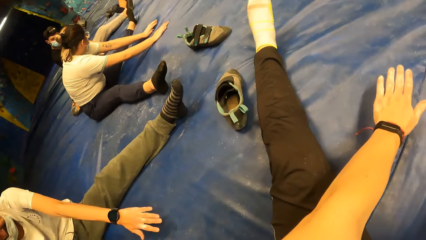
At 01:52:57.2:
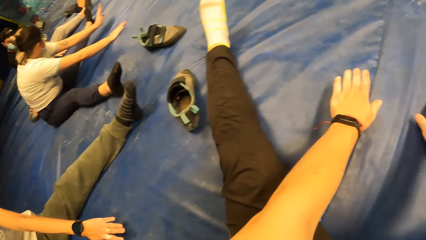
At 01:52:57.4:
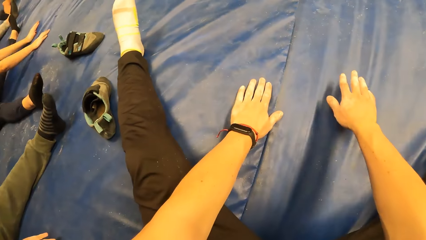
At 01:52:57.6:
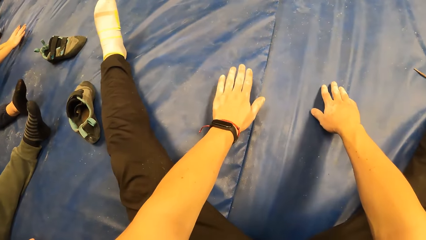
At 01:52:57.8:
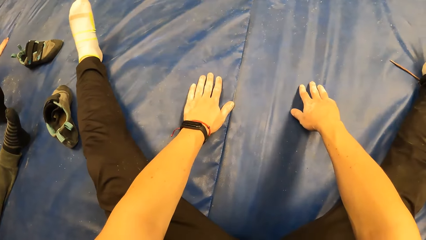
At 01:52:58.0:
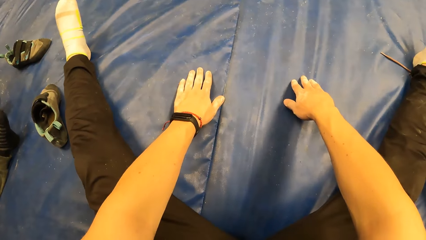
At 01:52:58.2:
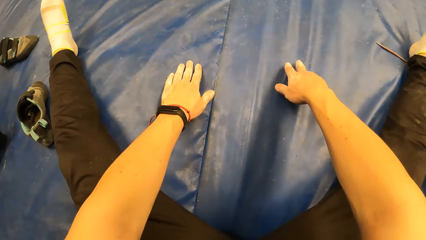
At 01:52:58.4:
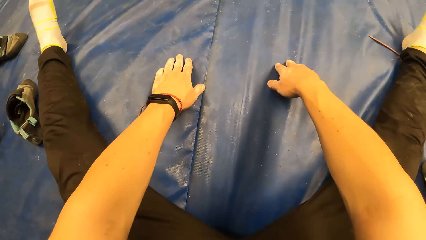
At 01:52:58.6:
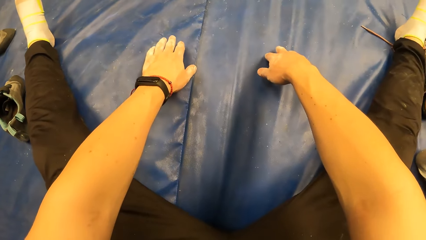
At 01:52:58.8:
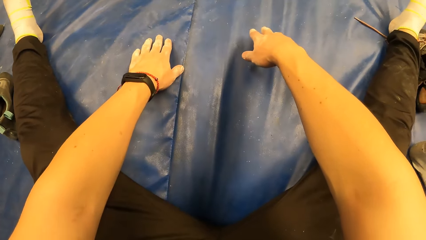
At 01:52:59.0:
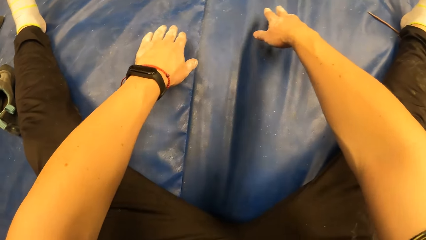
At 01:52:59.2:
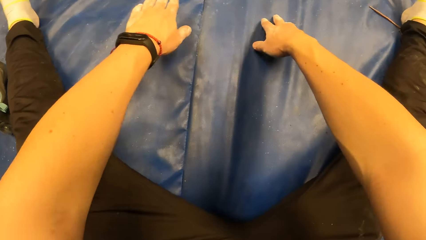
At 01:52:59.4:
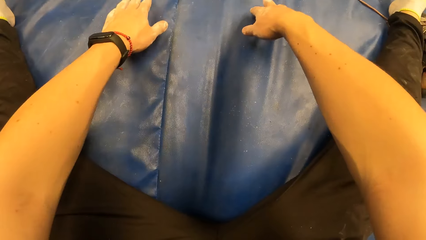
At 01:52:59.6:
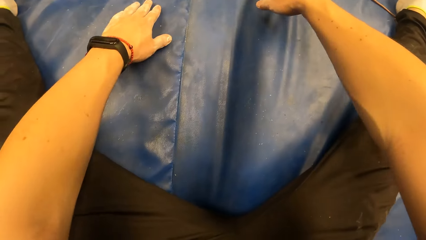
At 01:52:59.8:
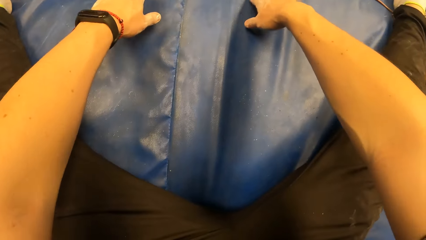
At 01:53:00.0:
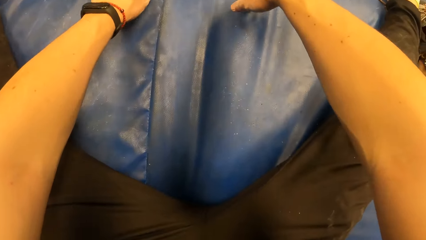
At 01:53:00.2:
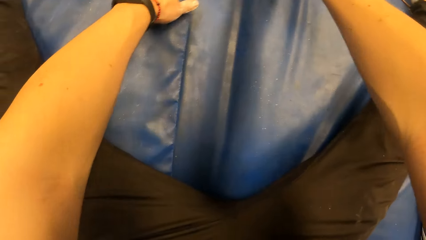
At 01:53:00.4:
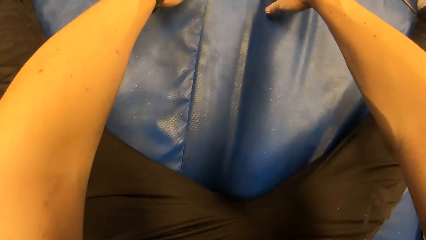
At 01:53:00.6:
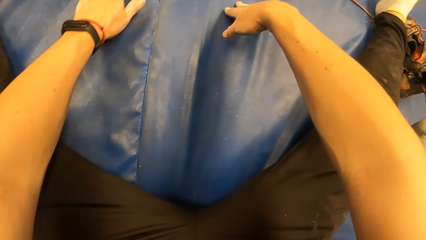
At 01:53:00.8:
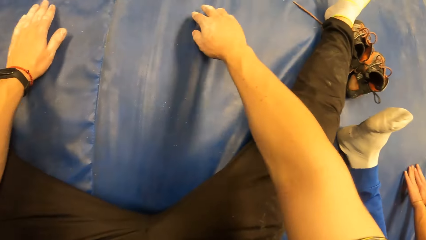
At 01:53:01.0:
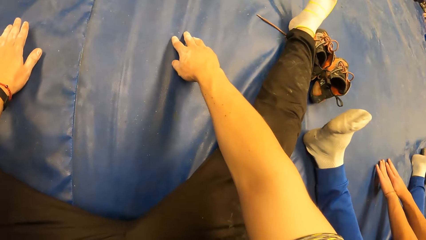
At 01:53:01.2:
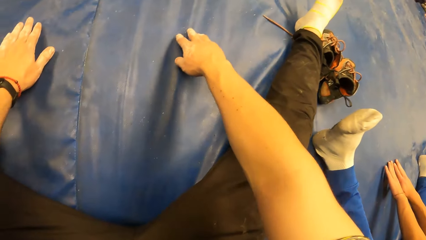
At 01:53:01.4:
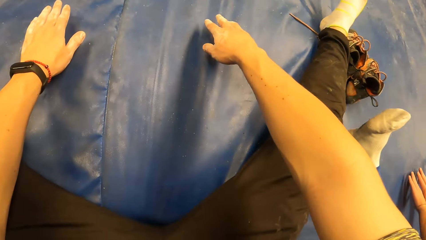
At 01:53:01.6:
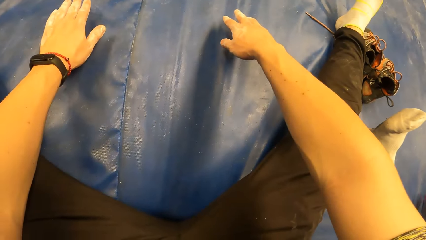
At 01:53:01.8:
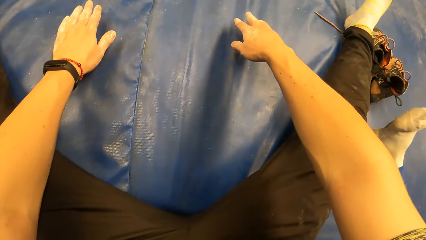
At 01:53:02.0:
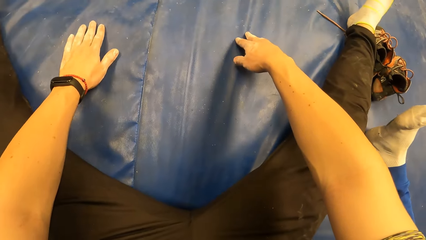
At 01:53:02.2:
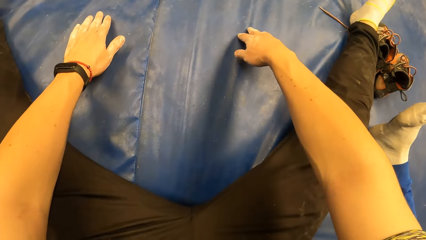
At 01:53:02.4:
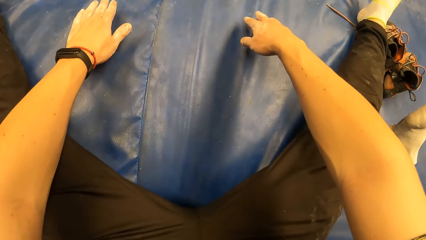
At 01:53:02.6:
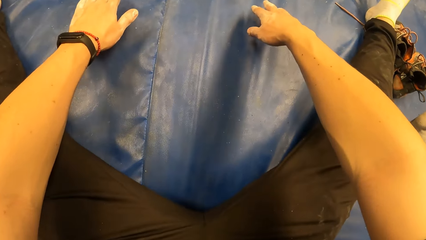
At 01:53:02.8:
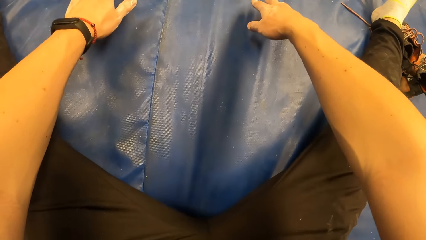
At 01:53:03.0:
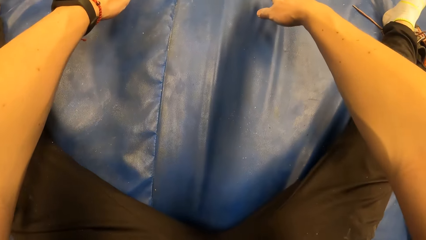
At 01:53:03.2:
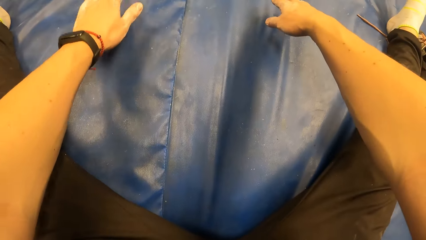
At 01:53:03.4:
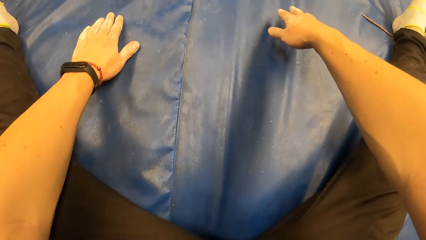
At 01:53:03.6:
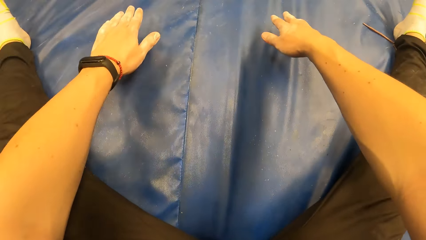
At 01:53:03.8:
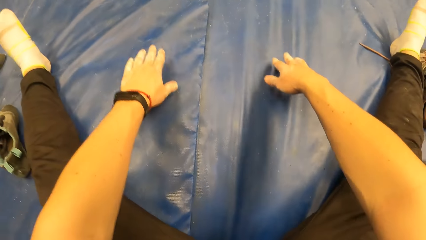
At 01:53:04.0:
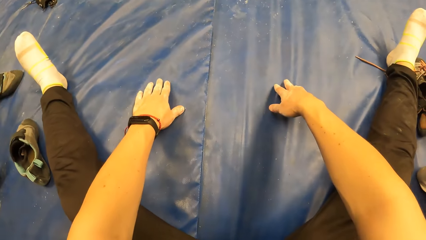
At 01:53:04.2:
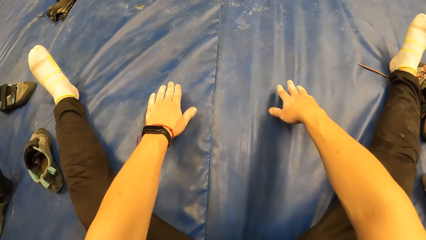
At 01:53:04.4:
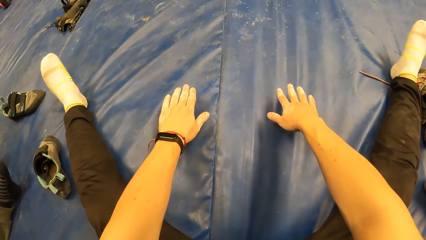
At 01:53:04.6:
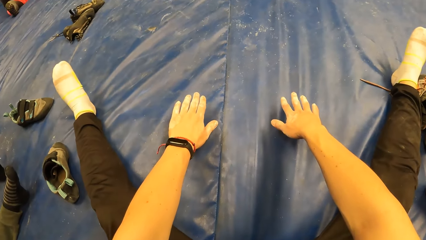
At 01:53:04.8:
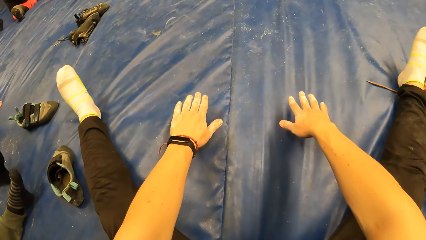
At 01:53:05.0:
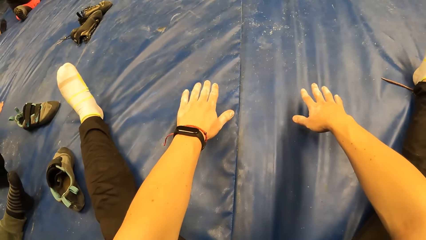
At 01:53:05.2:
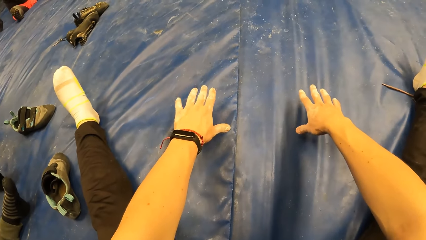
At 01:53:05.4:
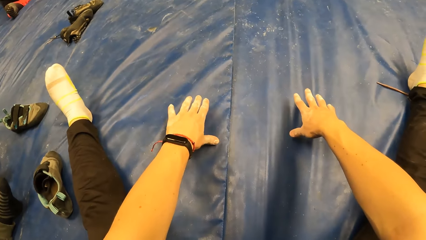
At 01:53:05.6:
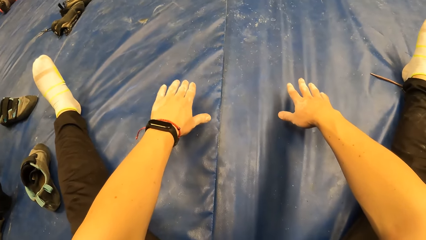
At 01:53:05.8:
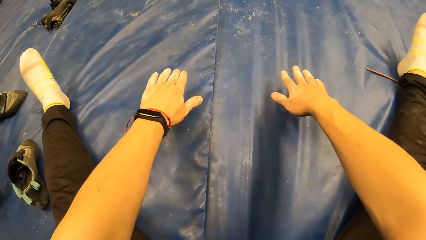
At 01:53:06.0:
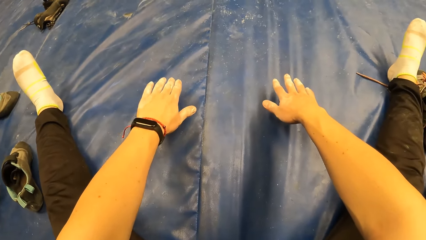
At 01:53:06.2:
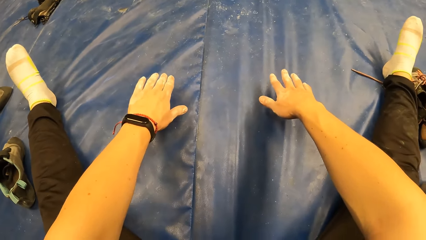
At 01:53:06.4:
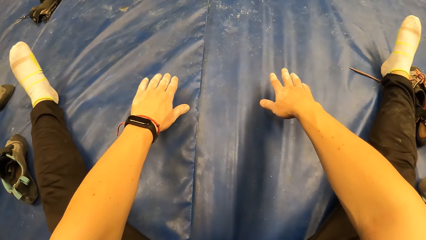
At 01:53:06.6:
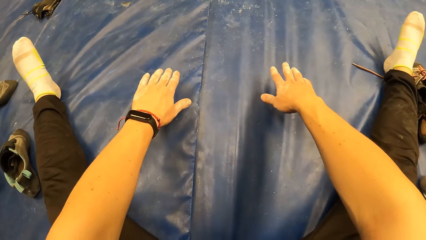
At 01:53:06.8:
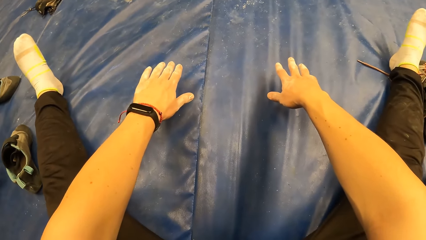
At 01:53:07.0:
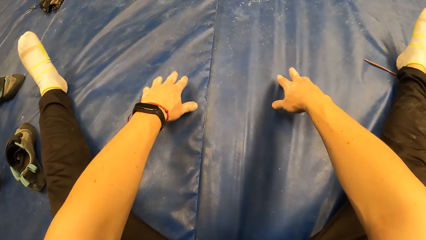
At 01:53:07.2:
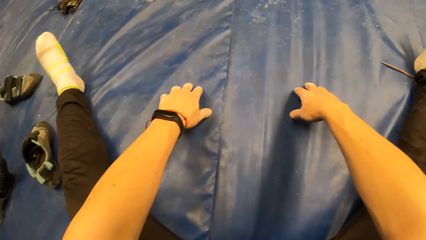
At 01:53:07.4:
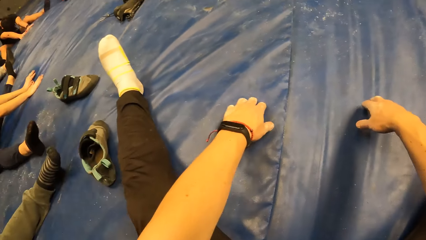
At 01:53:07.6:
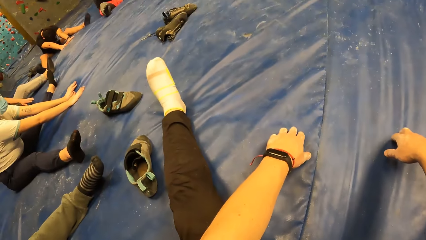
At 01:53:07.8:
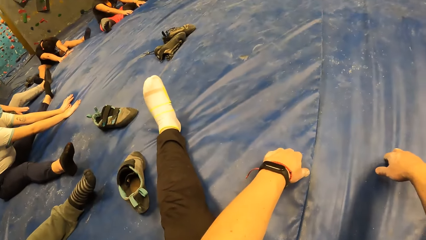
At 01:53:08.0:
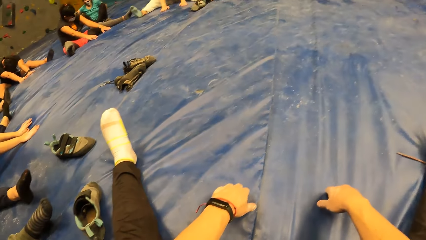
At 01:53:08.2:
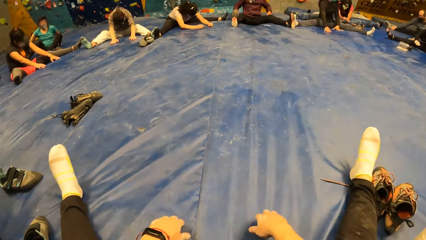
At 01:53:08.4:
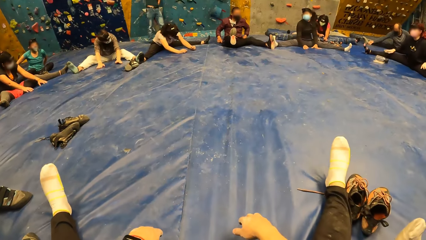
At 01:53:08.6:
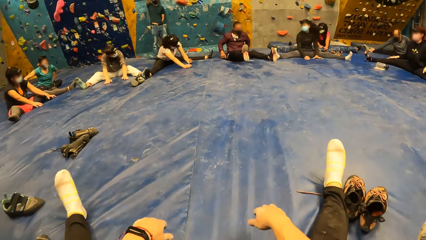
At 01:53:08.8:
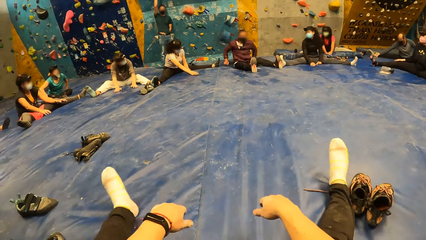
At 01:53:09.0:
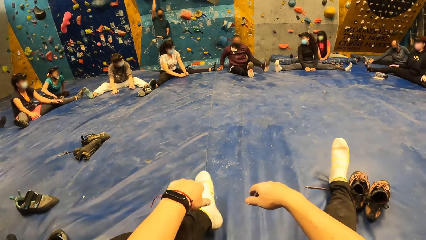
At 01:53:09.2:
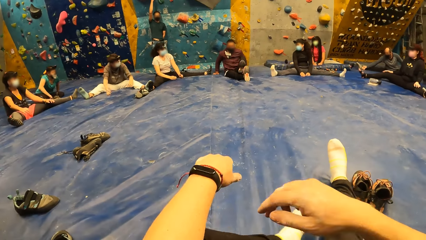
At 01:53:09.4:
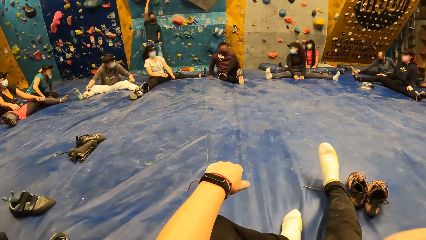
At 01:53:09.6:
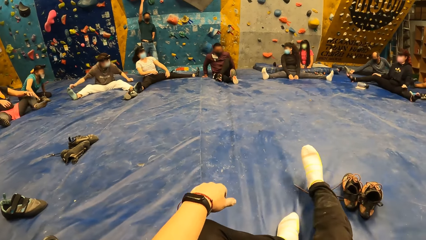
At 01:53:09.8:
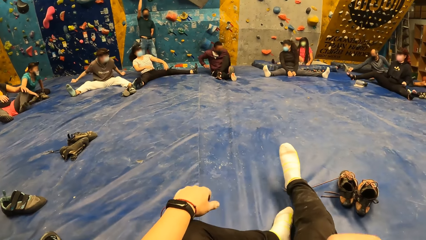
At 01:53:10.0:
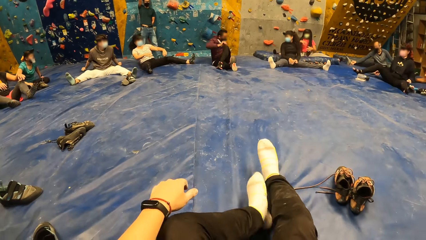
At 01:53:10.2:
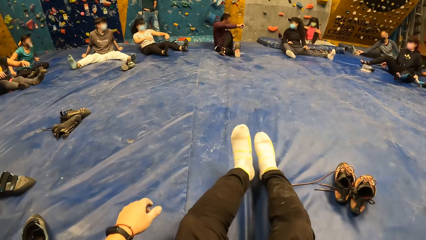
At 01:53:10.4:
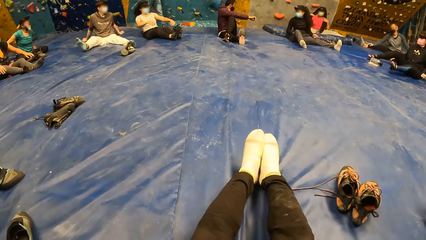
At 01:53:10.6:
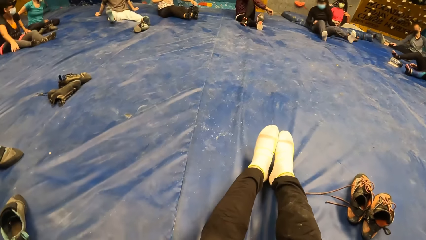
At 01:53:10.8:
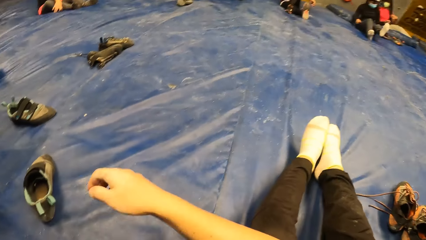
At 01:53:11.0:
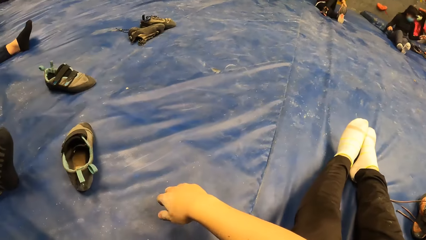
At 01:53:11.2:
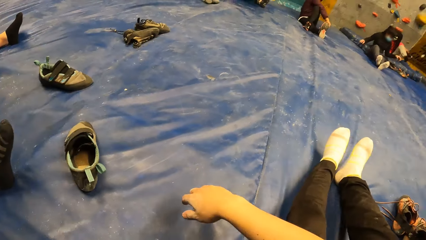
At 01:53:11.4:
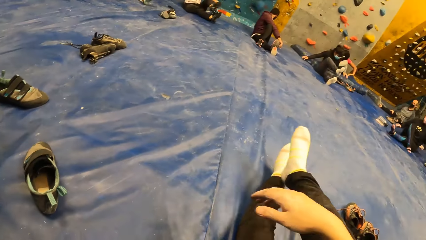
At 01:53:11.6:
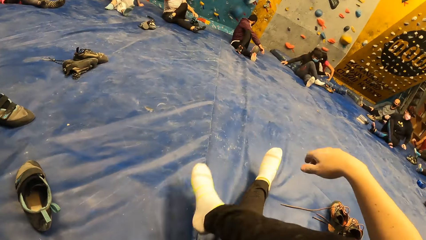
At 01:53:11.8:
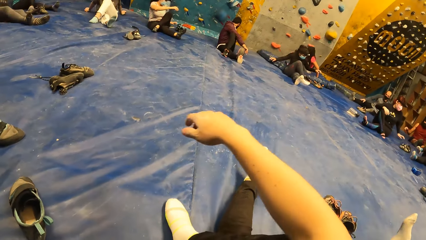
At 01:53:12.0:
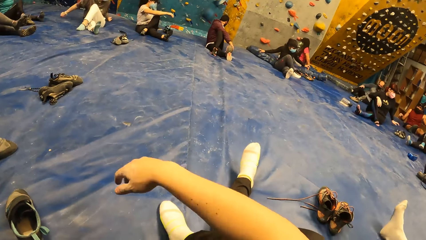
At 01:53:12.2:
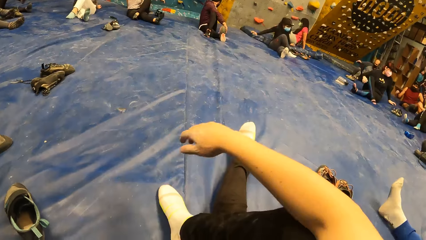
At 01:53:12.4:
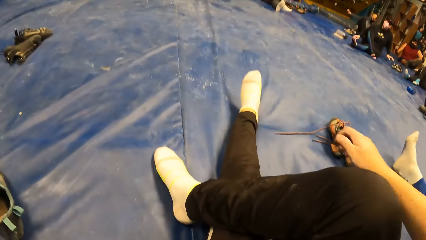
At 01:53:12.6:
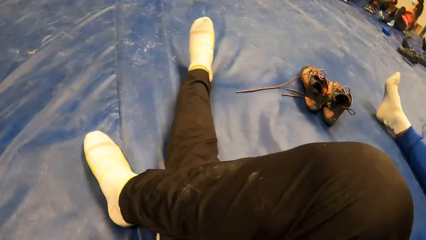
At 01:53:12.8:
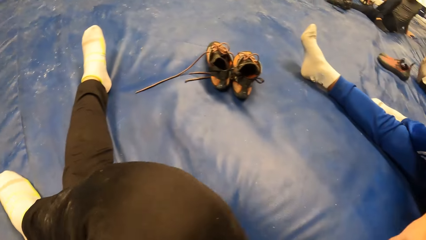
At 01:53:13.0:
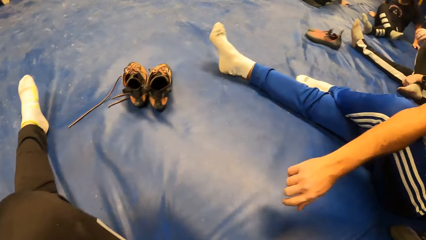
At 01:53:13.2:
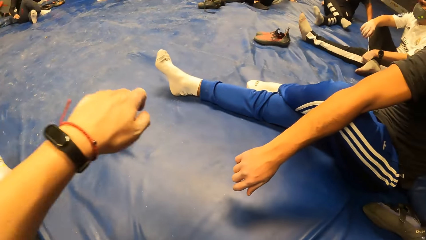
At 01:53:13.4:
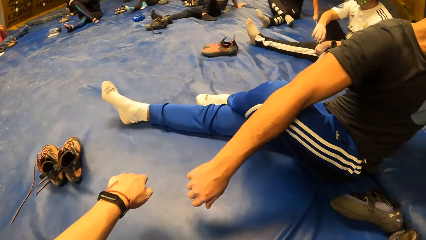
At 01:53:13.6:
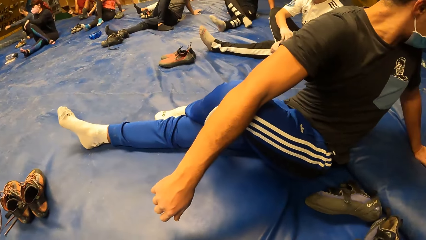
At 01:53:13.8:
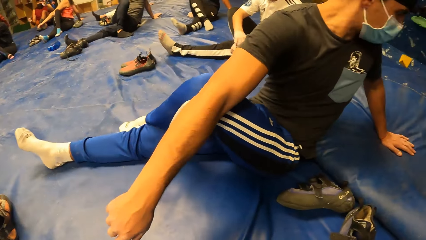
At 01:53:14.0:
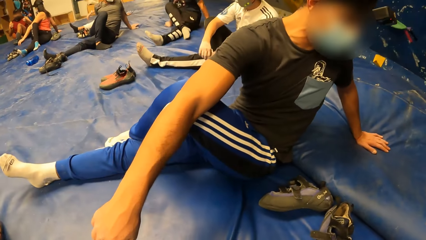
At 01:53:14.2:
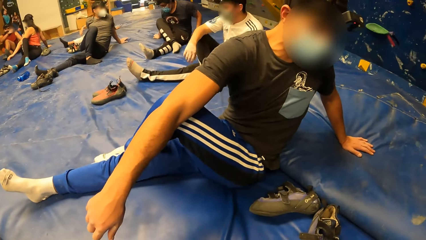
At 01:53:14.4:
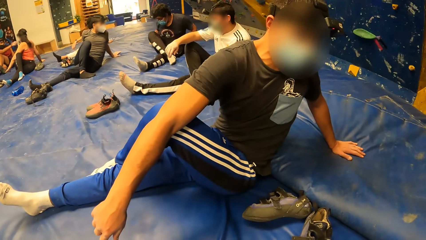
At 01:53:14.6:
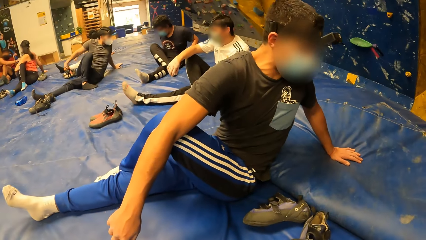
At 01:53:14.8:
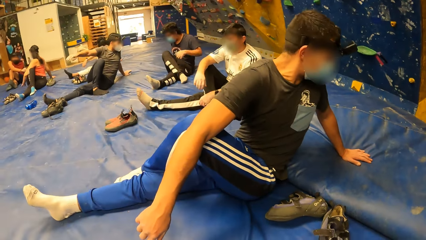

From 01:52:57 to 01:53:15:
The camera wearer looks around and crosses the legs.
